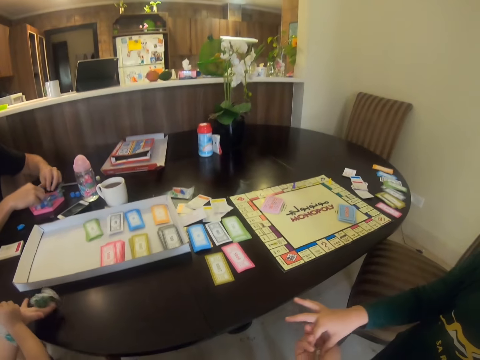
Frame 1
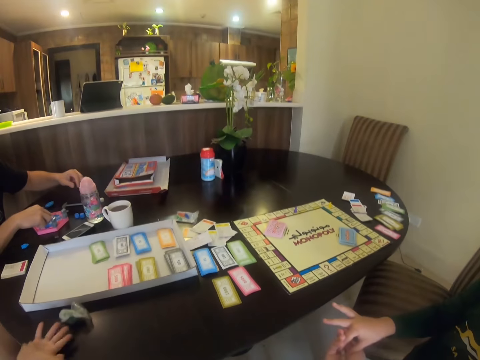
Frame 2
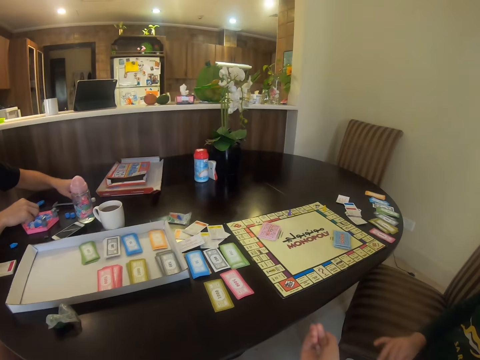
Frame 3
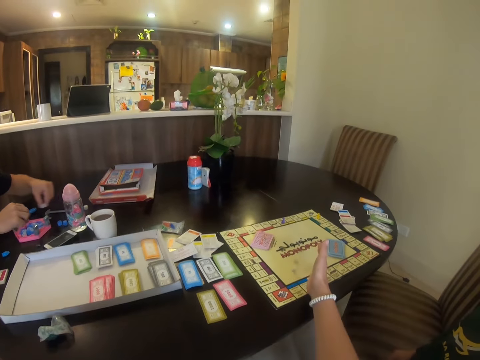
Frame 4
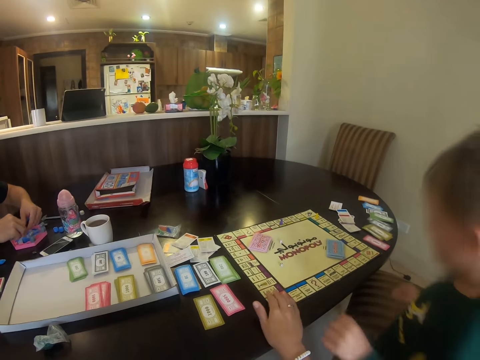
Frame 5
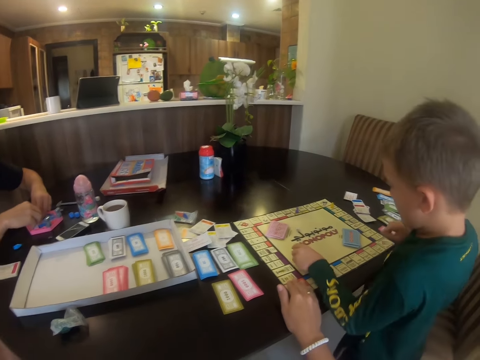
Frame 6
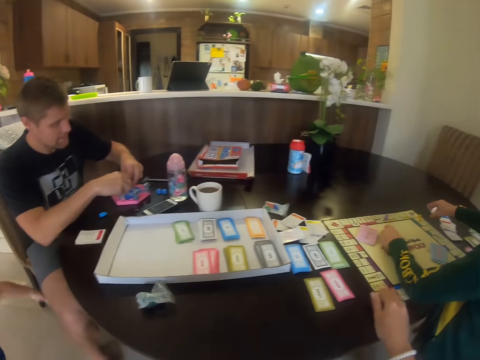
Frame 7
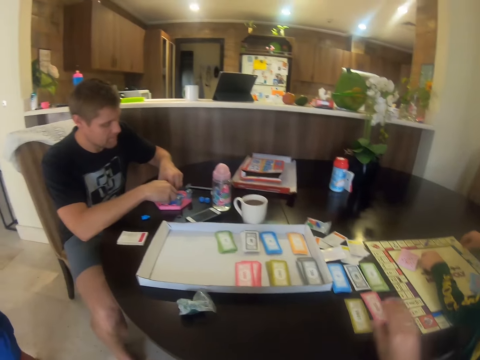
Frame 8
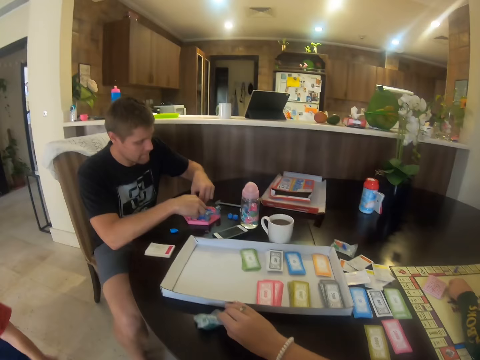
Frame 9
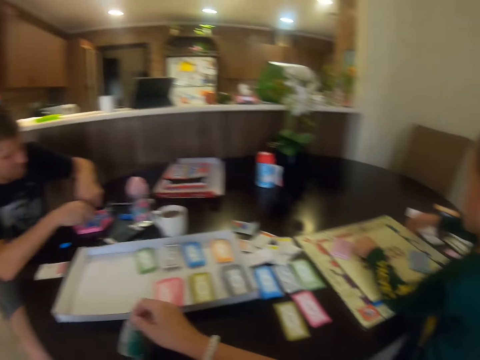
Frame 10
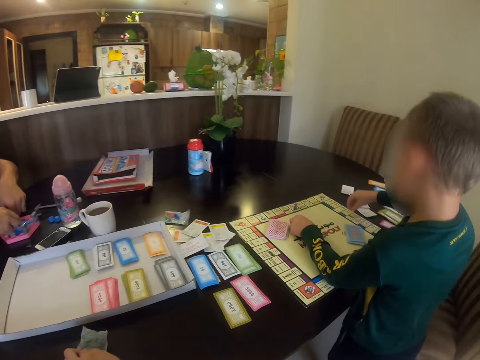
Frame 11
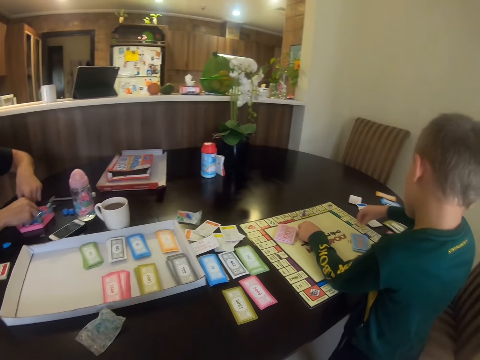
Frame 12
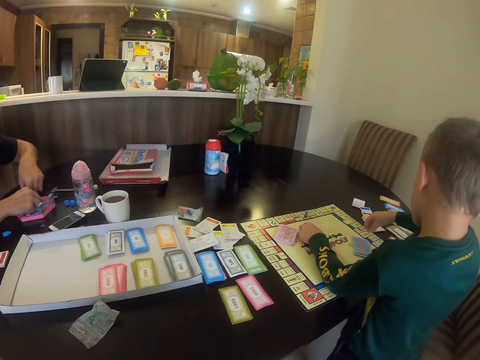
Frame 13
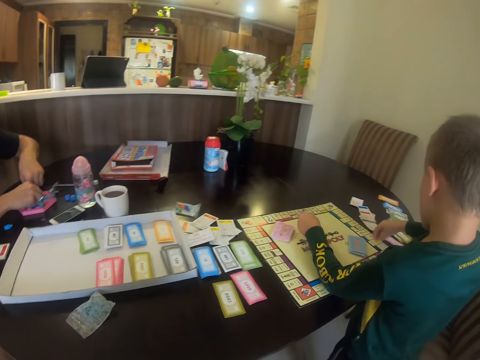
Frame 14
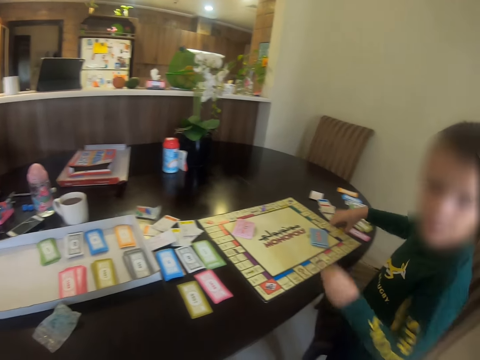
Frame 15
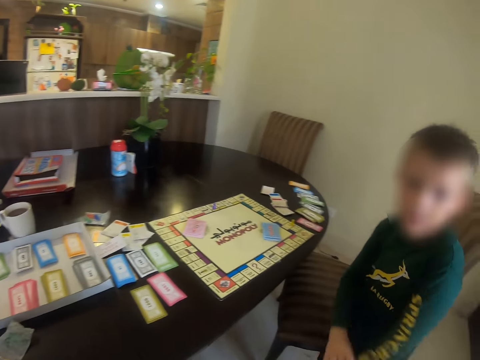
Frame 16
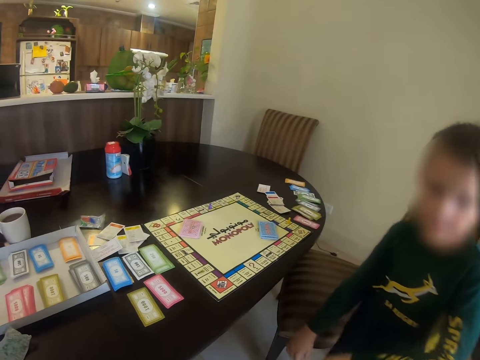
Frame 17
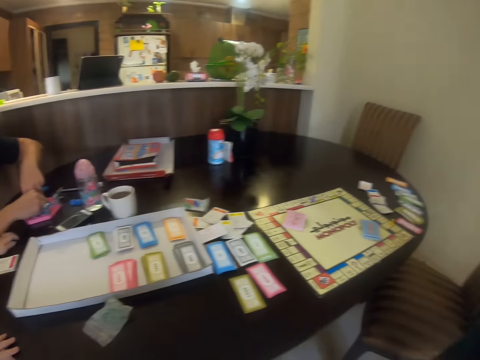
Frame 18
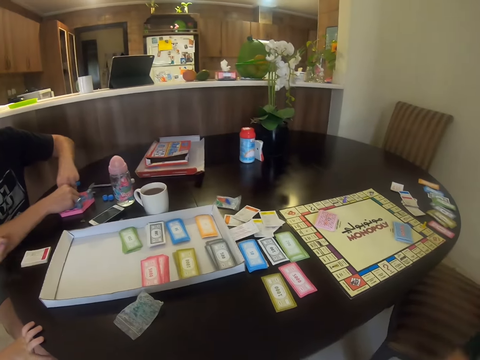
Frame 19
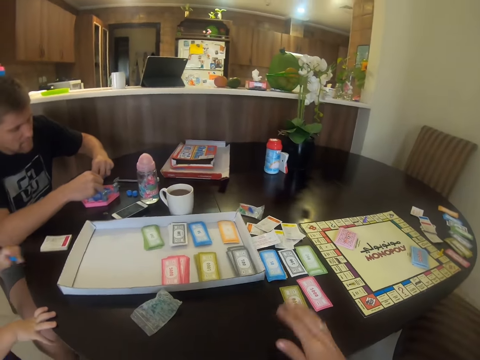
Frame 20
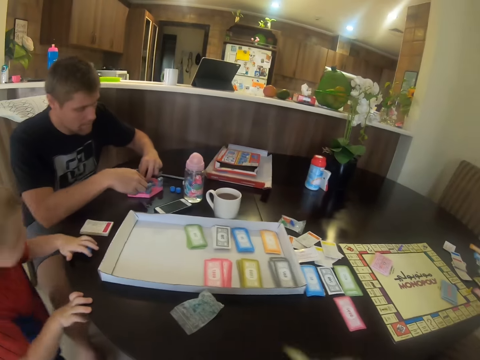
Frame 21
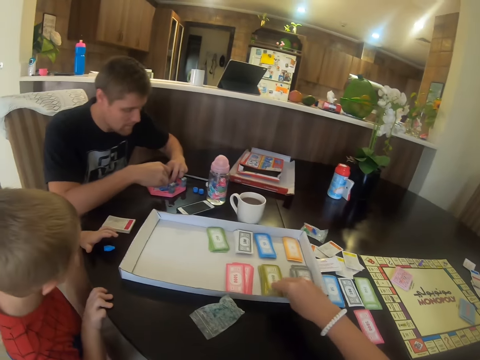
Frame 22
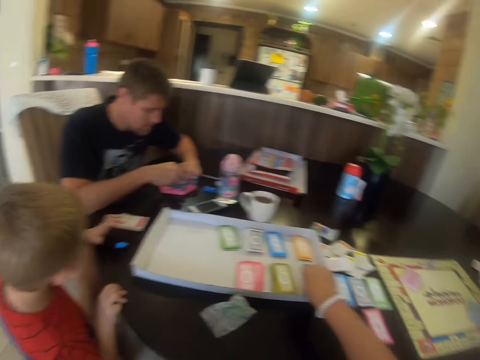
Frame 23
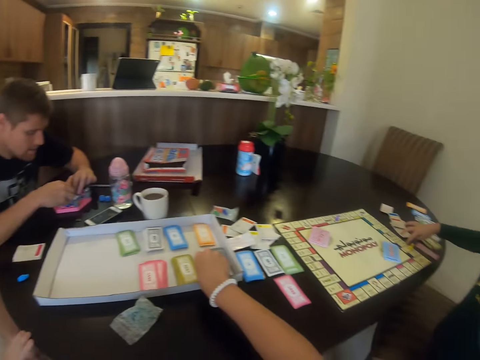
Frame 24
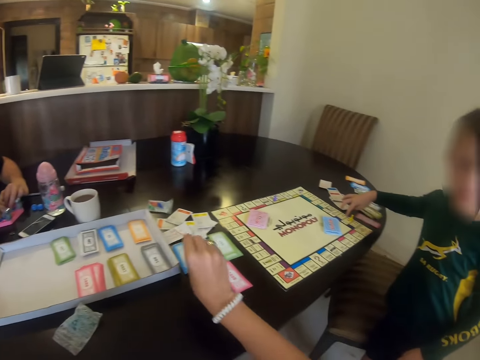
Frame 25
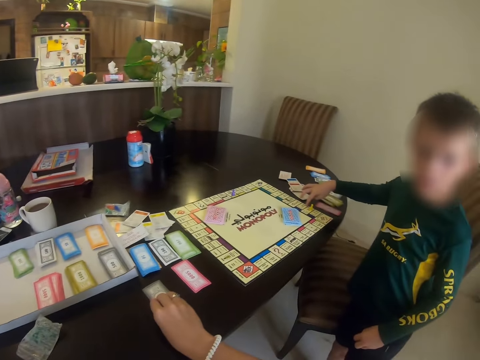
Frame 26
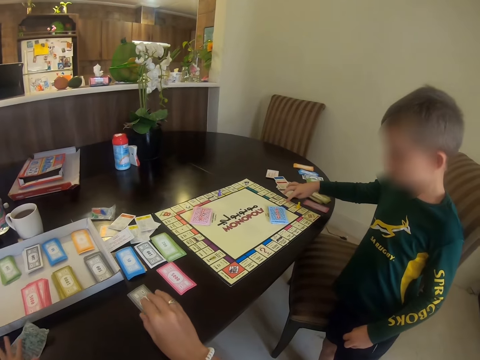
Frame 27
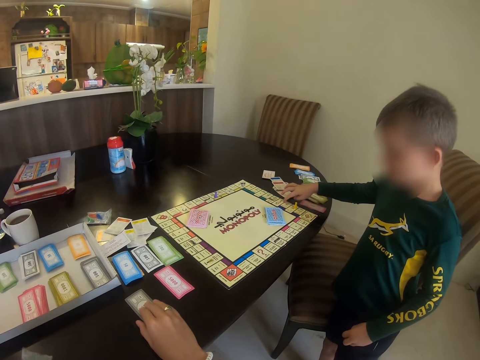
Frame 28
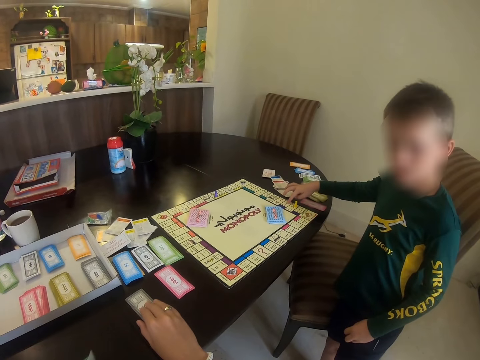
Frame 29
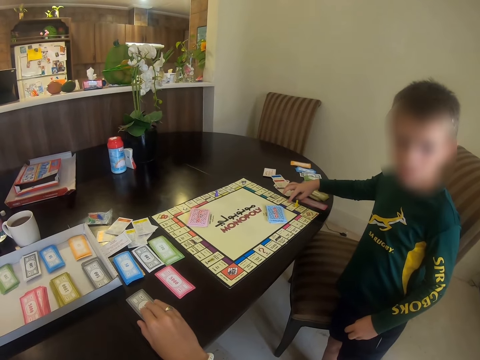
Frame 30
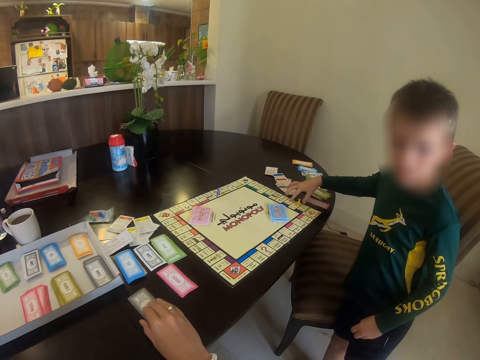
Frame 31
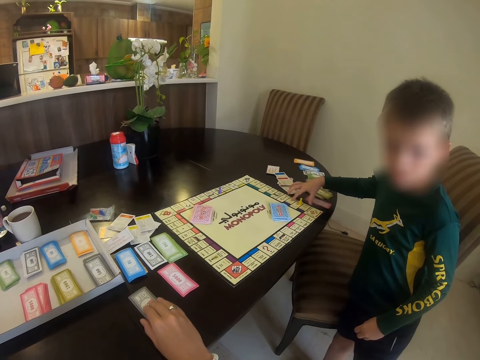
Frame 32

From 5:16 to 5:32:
A child puts the nylon on the table. The camera wearer throws something. They put the meeple in the board. Another child picks up something. The camera wearer picks up the polythene from the table. The other child communicates with the camera wearer. The camera wearer puts the card in the box. They pick up the cards from the table and put the card on the table.

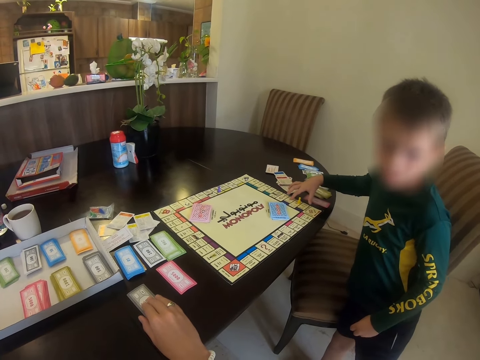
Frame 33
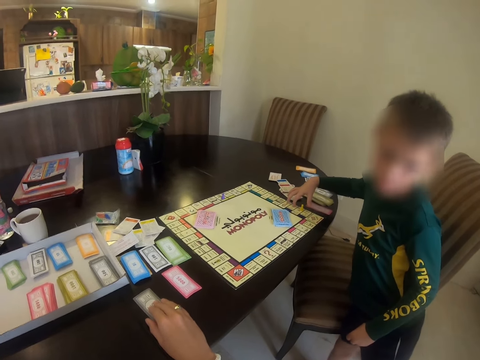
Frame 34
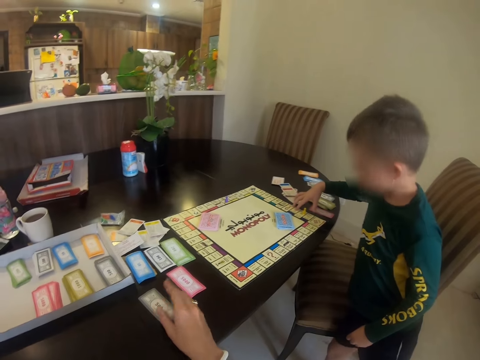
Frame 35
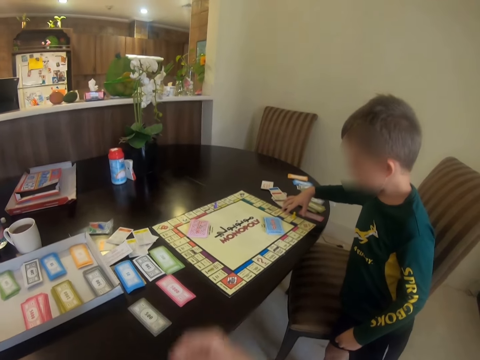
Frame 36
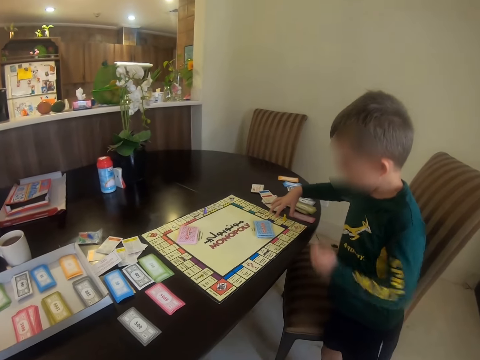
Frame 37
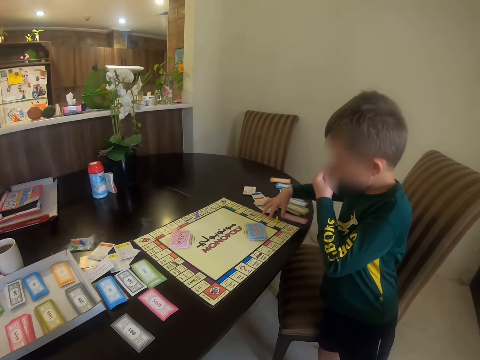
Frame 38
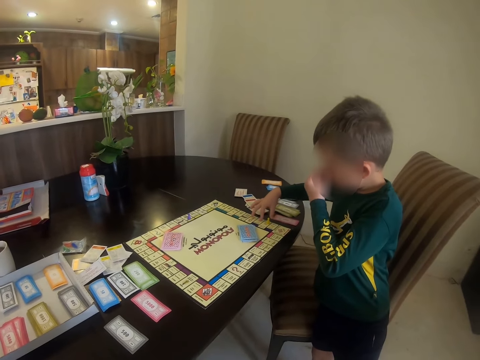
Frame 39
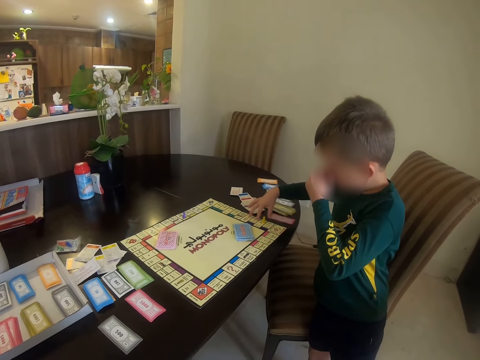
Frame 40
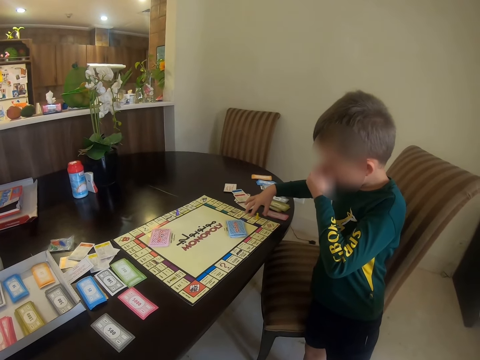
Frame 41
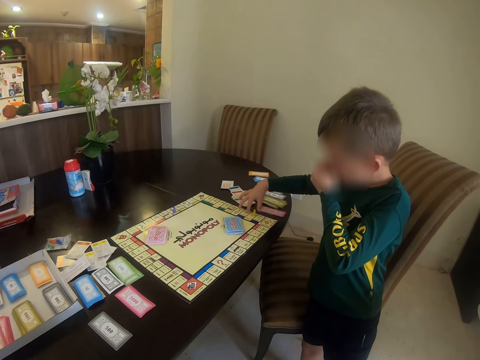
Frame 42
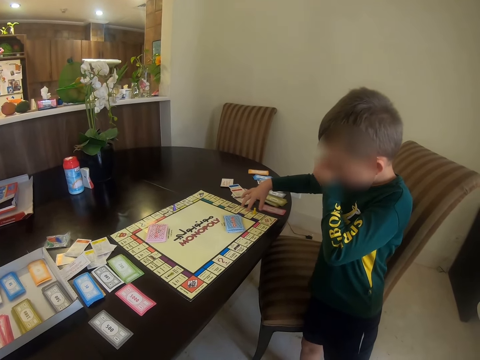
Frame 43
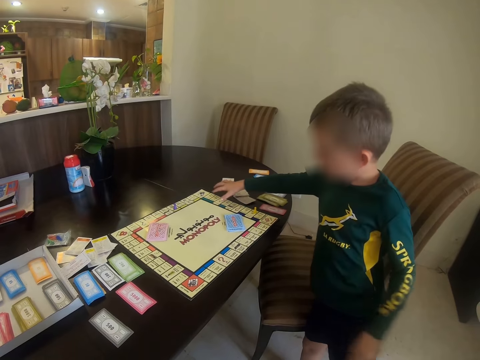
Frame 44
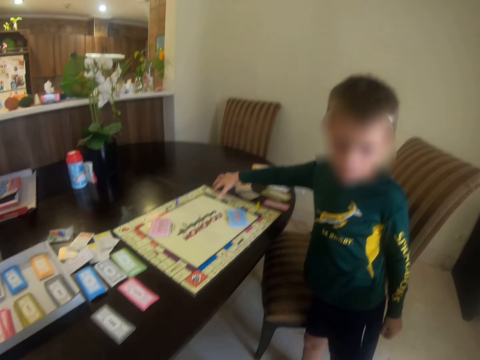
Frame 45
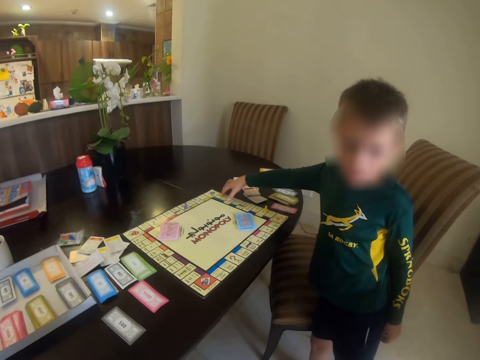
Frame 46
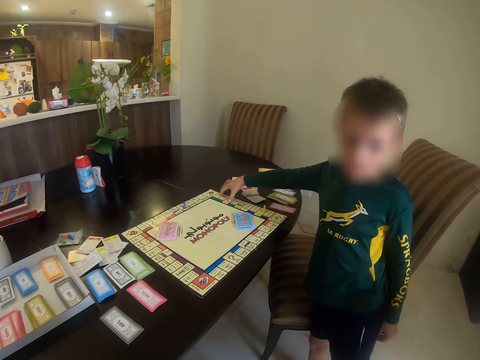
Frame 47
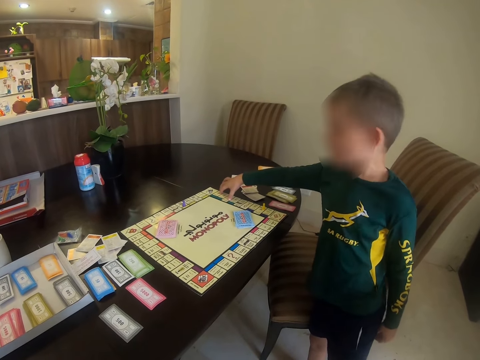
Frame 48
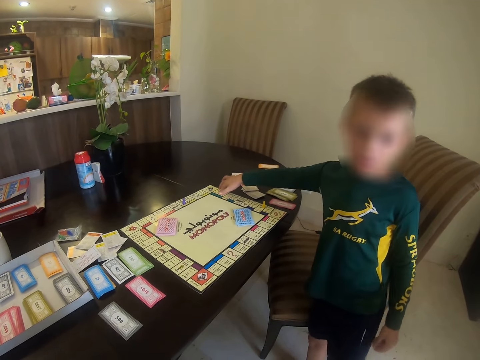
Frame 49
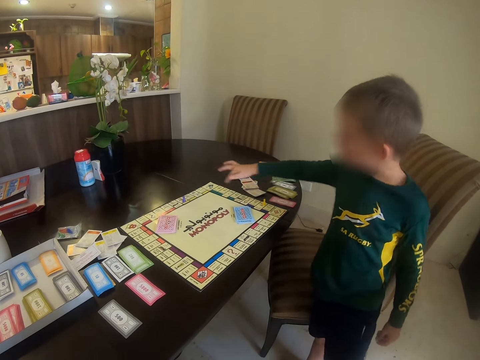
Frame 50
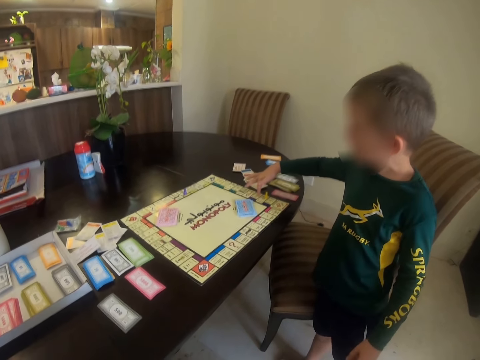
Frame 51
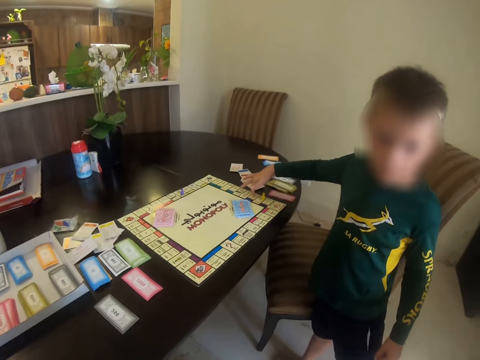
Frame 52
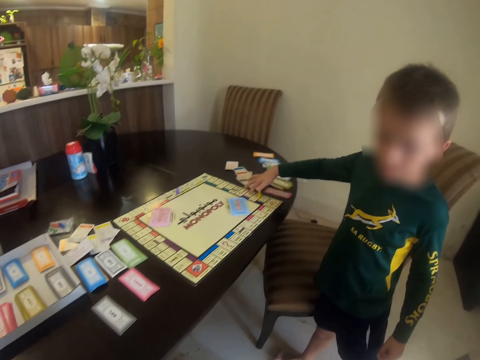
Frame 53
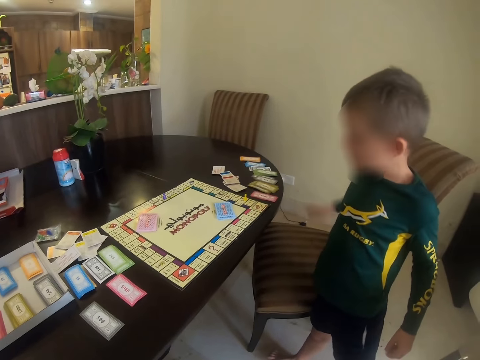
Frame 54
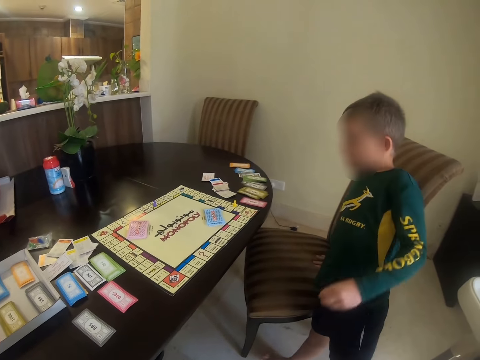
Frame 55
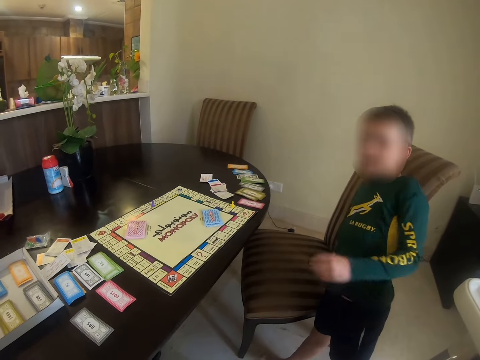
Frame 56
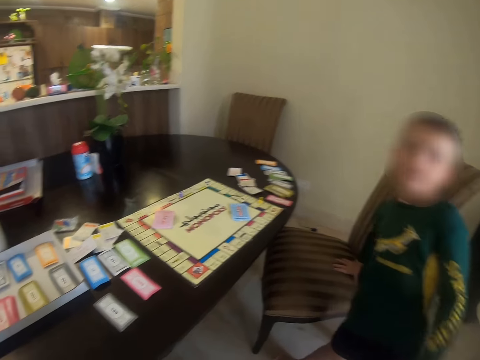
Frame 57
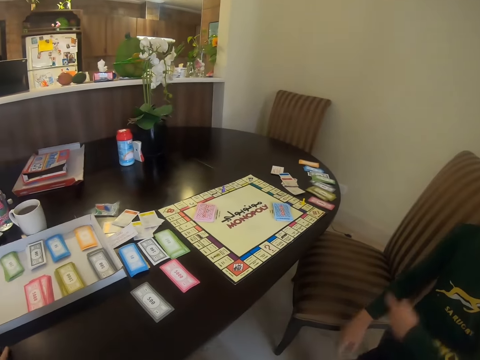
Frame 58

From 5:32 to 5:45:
The camera wearer holds the card. A child holds the chart and touches the face. The camera wearer converses with the child. The child holds the chart. The child converses with the camera wearer. The child leans on the chair.
